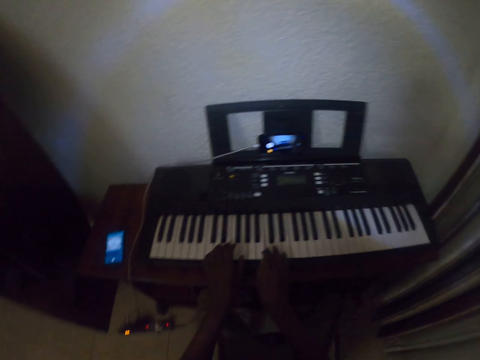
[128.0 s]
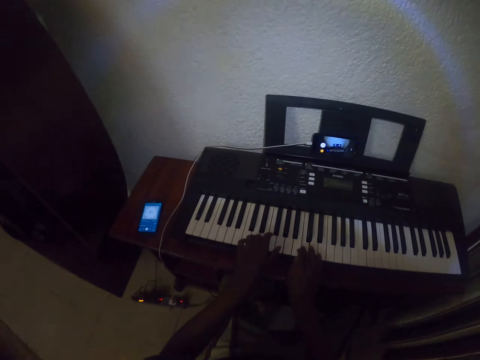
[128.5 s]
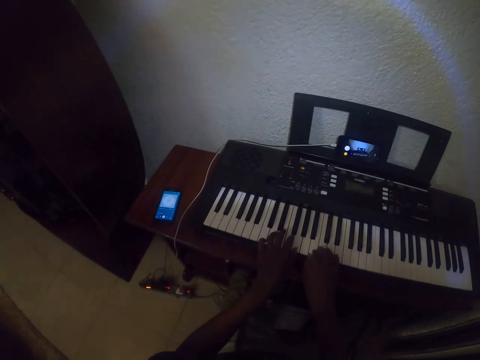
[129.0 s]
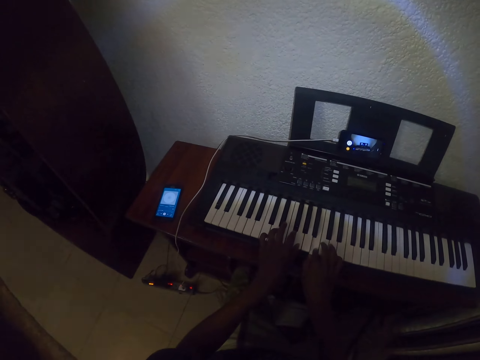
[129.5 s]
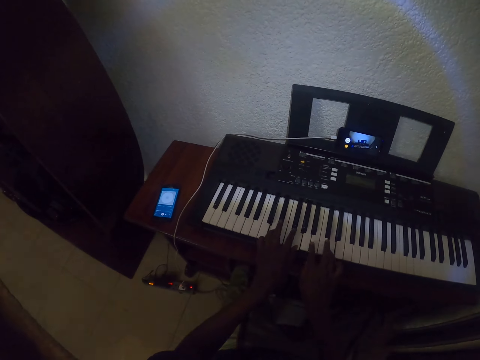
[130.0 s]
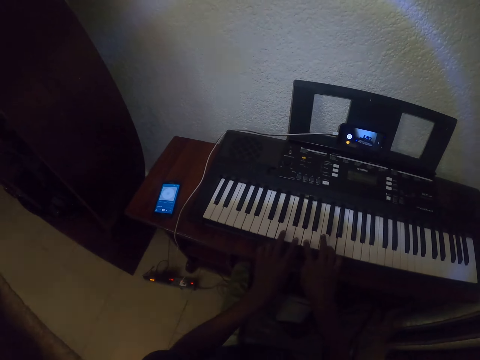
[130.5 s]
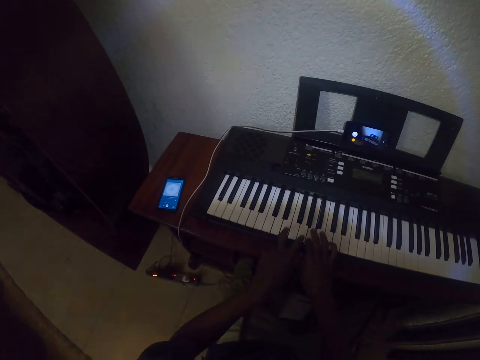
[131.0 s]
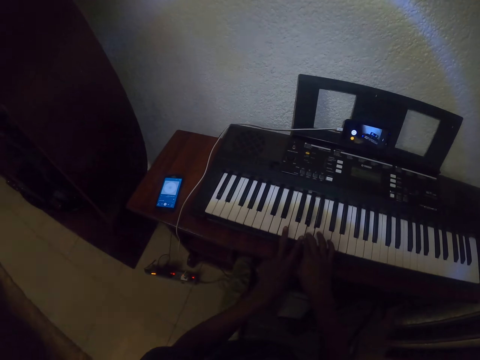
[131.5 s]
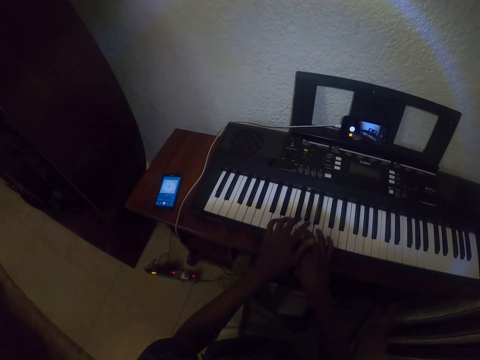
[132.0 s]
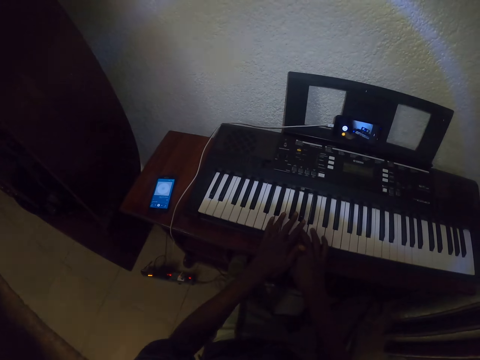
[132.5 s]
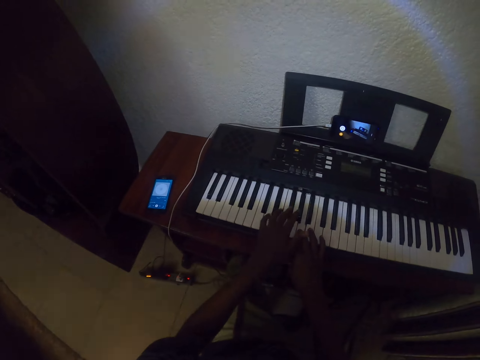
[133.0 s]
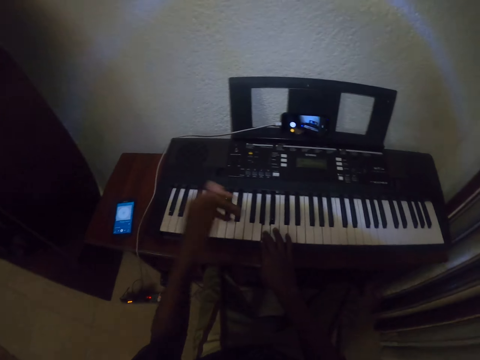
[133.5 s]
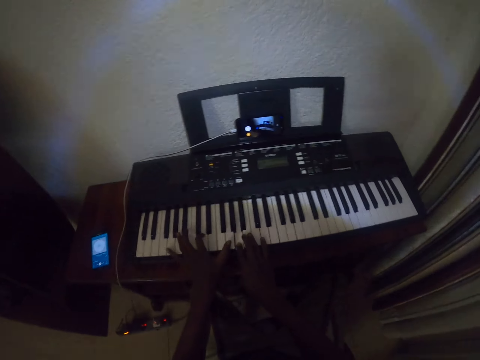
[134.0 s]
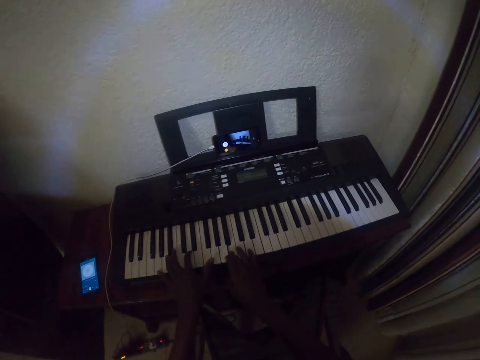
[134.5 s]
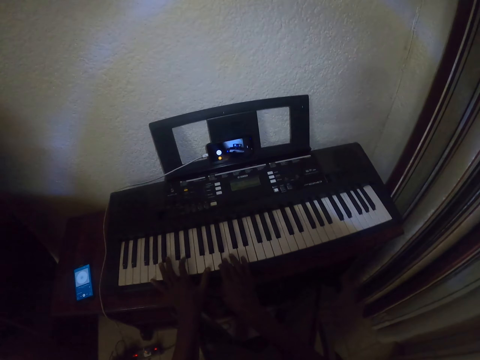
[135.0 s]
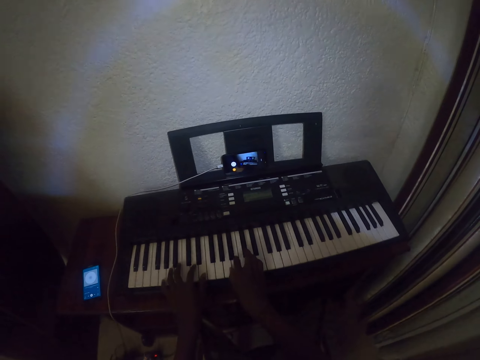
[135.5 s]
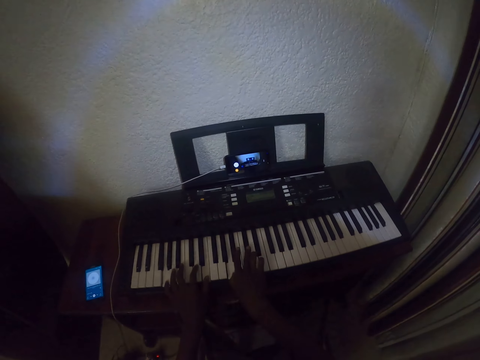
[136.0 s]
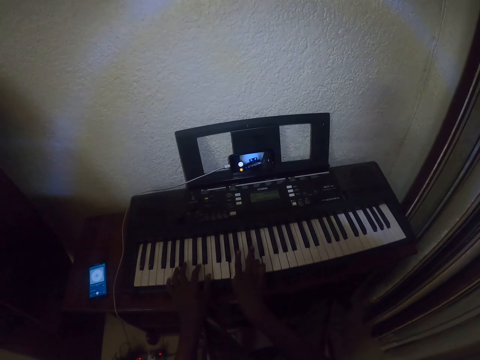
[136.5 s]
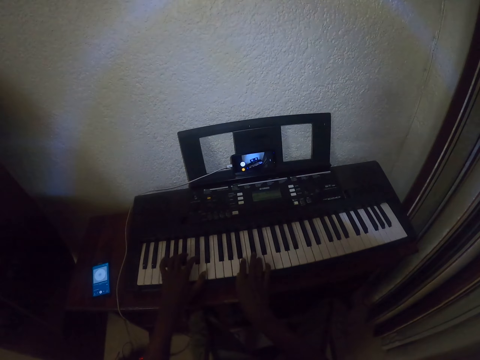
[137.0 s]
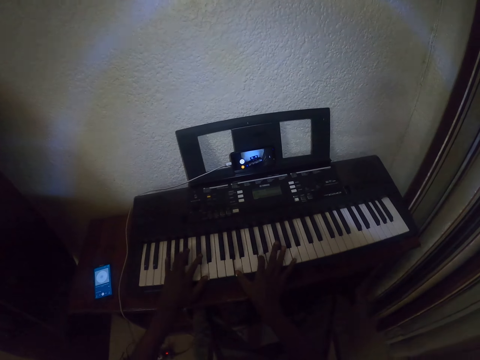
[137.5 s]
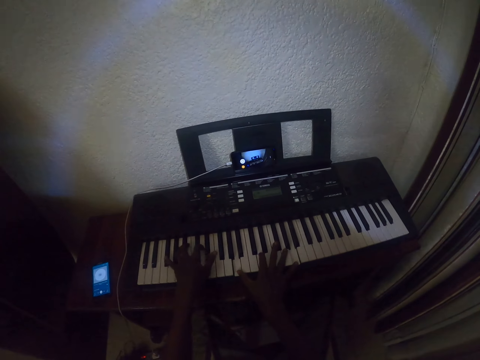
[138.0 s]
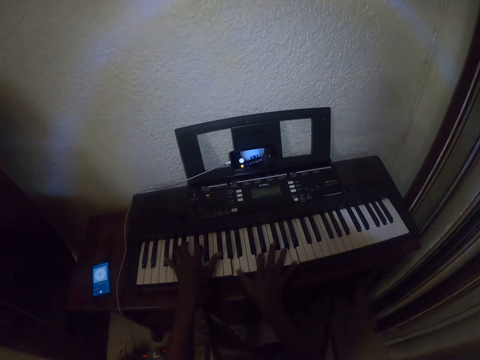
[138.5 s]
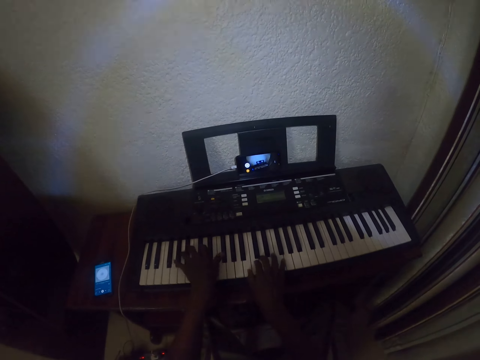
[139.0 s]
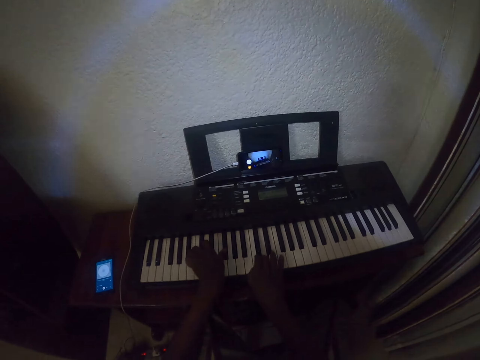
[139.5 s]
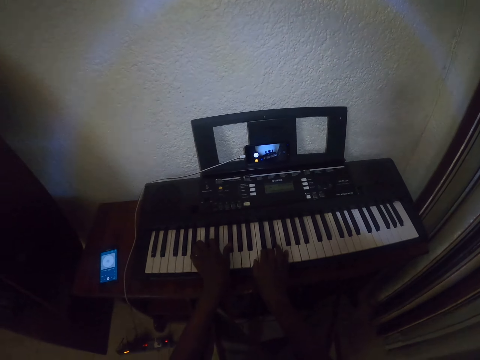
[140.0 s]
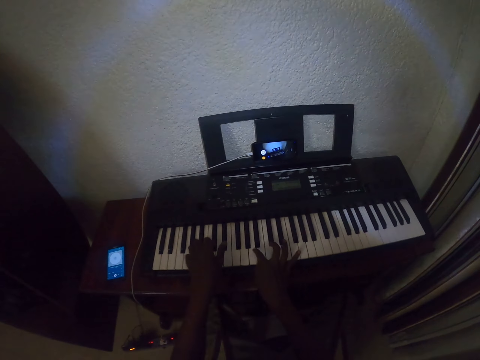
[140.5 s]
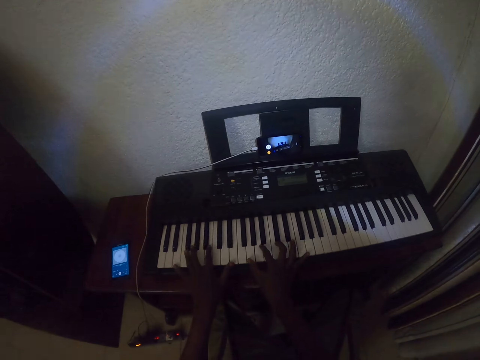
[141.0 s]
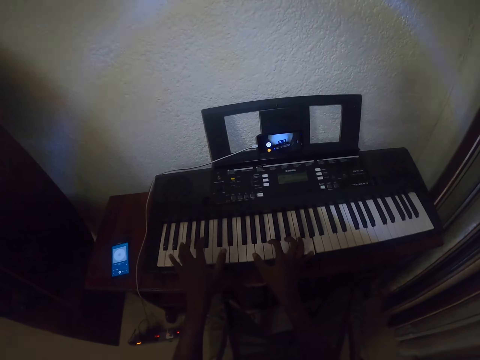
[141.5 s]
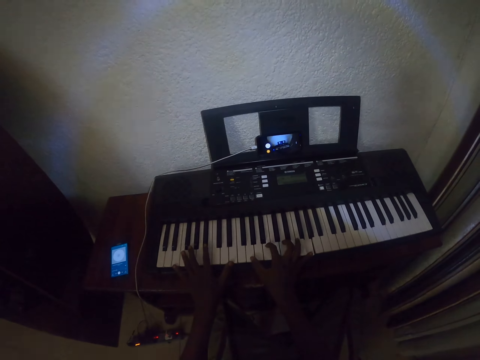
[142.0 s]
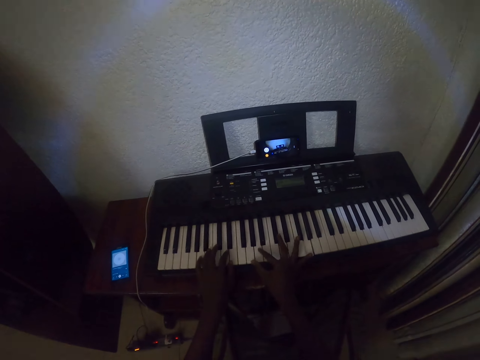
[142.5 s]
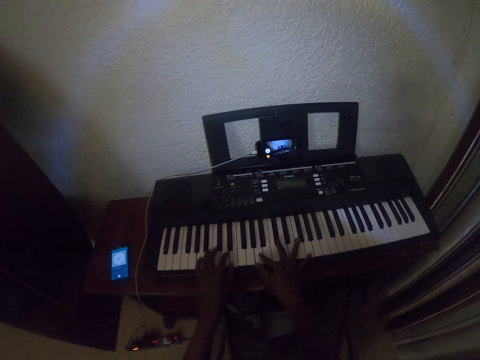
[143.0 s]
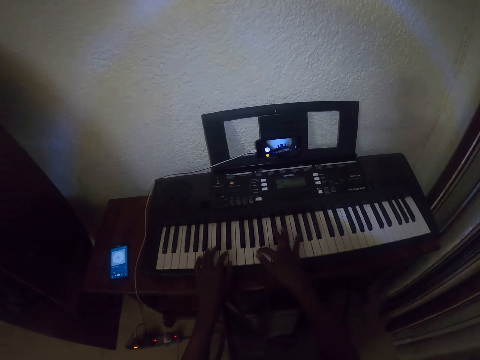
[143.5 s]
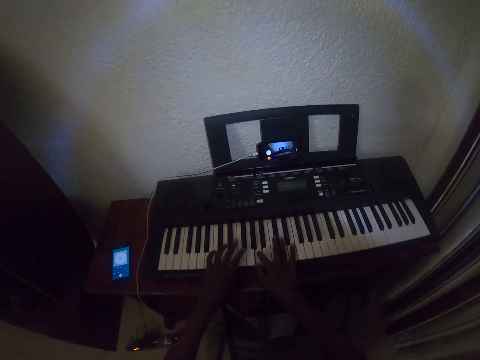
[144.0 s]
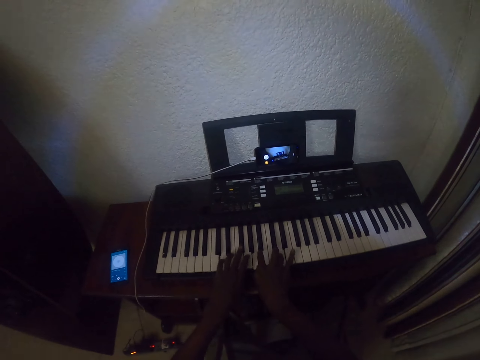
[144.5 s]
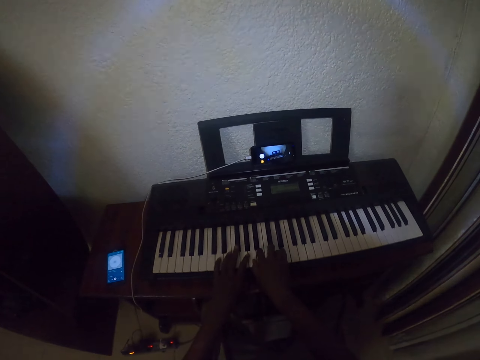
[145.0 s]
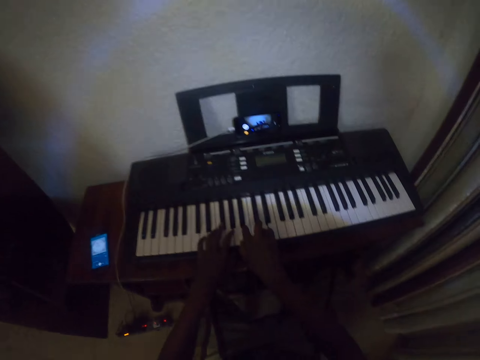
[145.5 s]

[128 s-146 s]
The camera wearer plays the piano with both hands. They play the piano with both hands repeatedly.

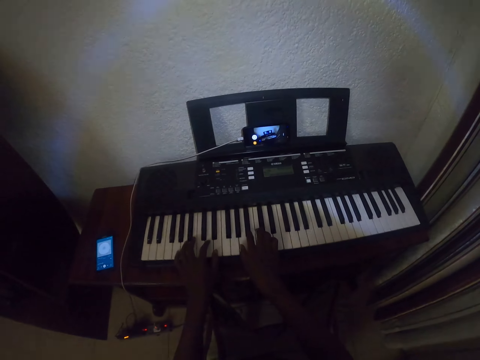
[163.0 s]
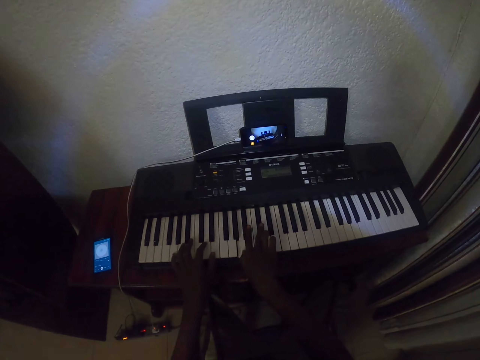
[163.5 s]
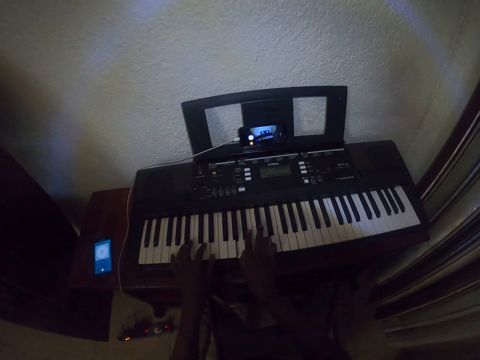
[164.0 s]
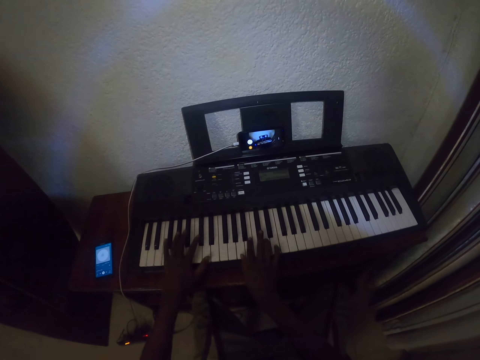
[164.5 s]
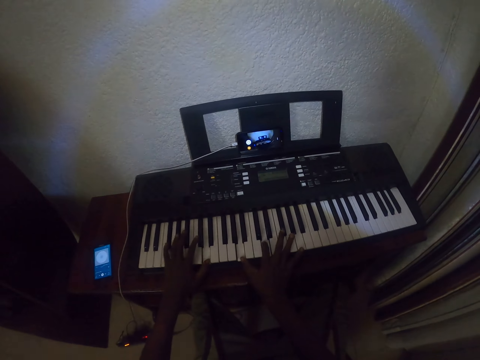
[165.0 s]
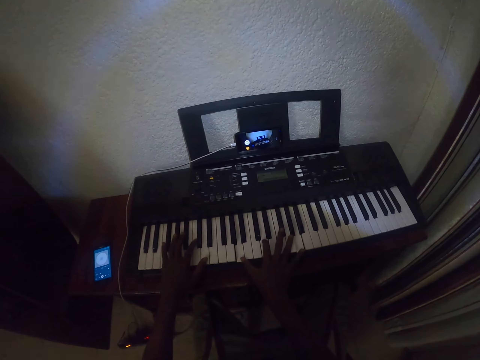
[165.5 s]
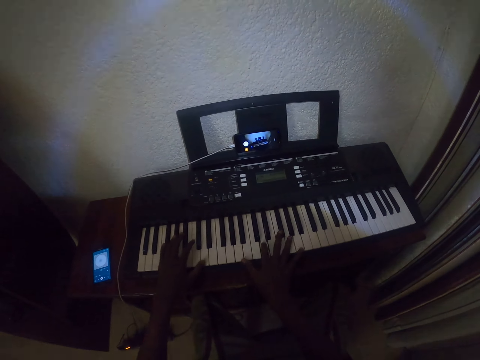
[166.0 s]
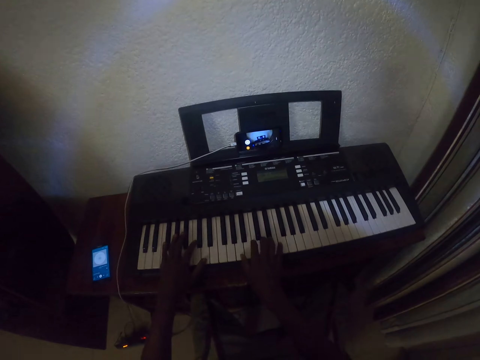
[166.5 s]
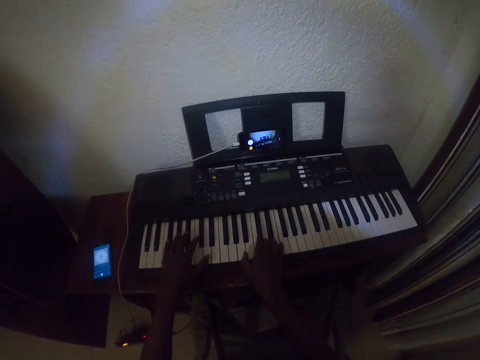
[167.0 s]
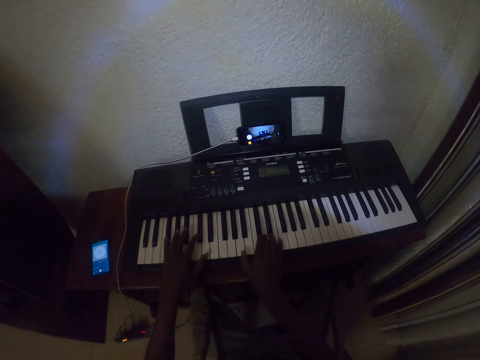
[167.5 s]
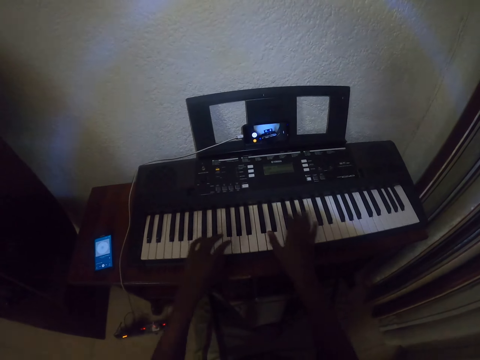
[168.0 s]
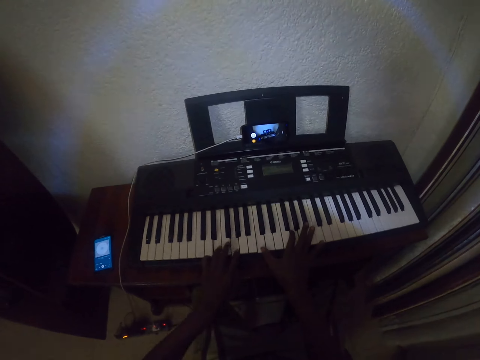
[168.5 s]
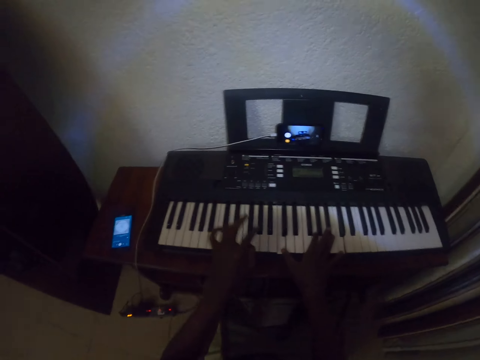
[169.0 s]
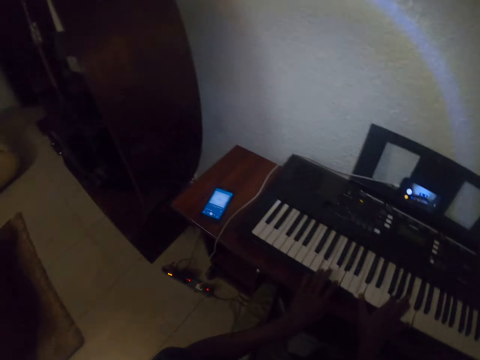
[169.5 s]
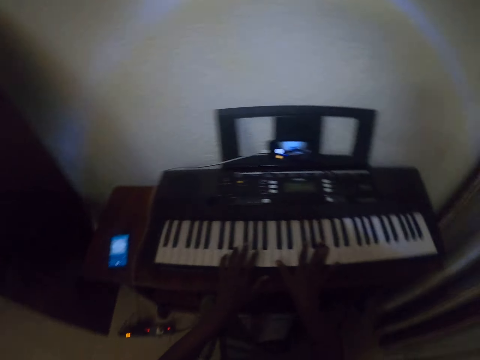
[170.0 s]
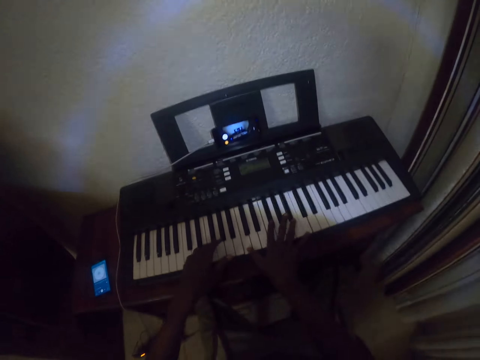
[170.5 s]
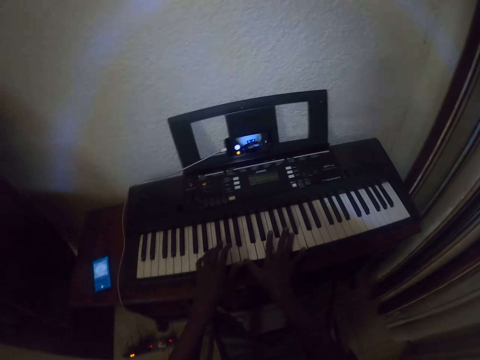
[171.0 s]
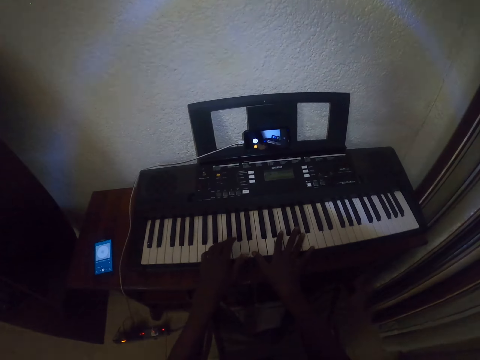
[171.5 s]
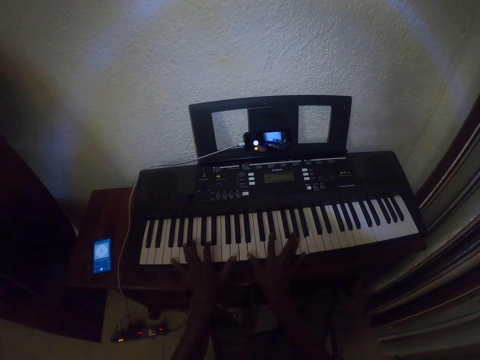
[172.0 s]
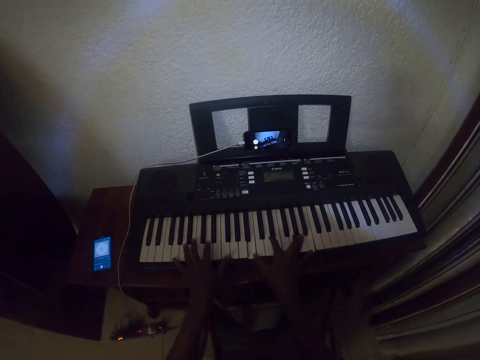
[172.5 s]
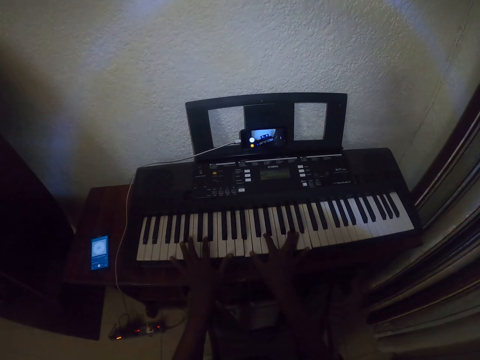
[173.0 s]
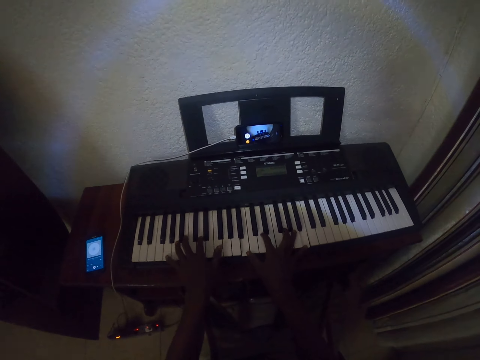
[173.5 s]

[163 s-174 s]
The camera wearer plays the piano with both hands. They play the piano with both hands repeatedly.
